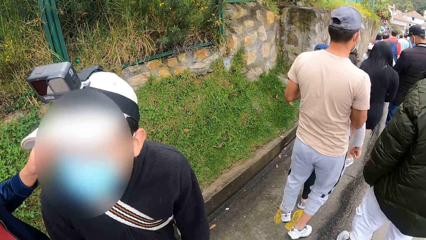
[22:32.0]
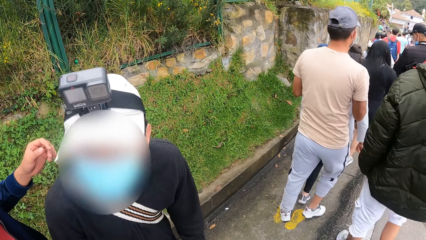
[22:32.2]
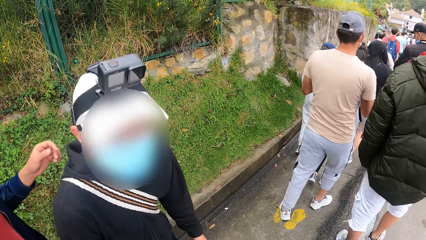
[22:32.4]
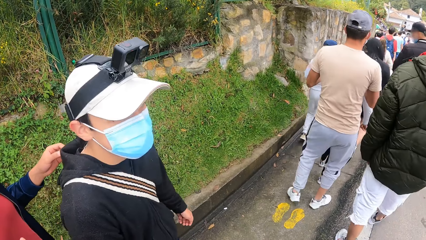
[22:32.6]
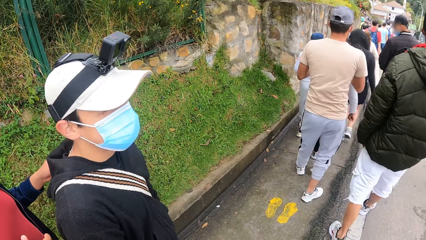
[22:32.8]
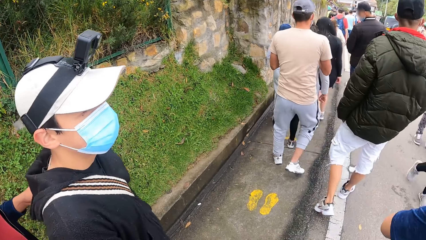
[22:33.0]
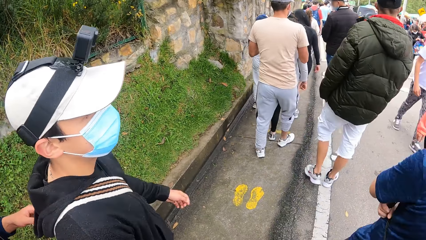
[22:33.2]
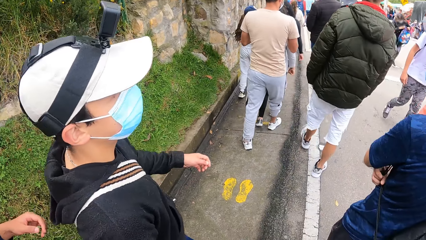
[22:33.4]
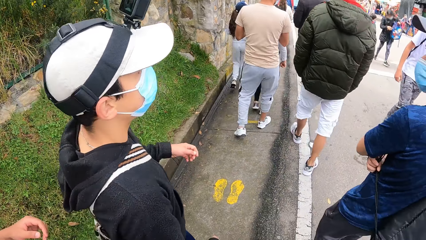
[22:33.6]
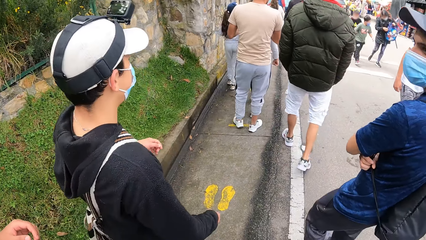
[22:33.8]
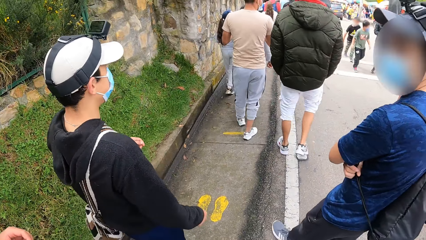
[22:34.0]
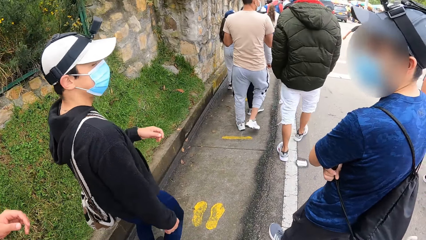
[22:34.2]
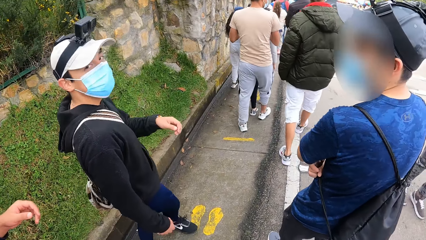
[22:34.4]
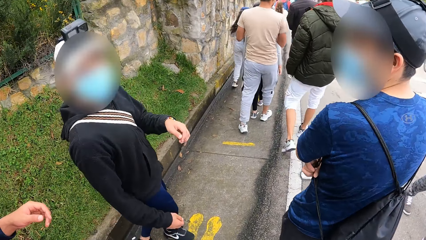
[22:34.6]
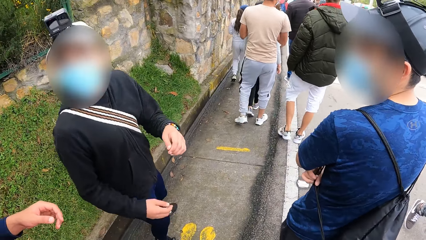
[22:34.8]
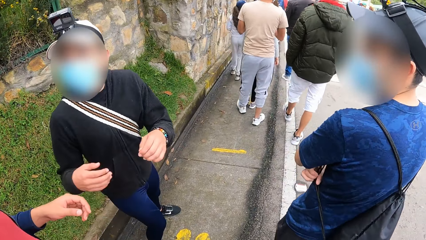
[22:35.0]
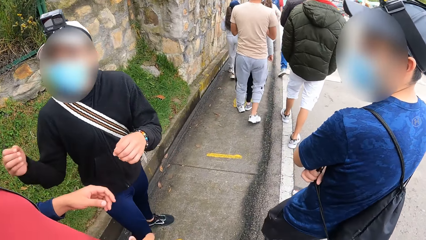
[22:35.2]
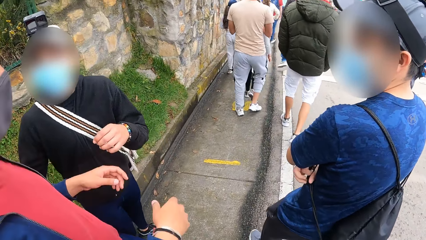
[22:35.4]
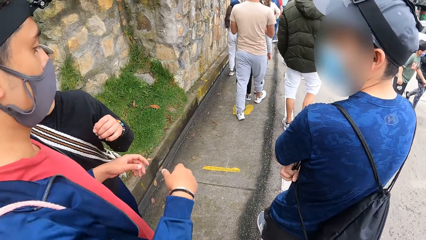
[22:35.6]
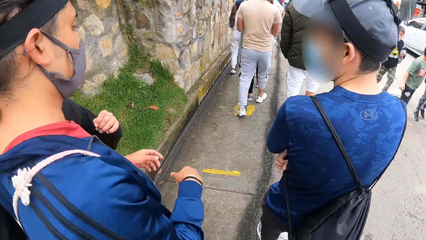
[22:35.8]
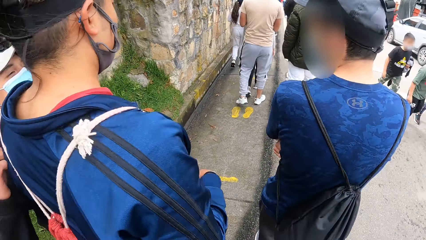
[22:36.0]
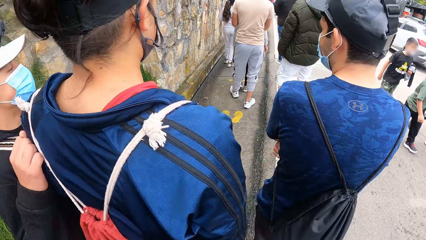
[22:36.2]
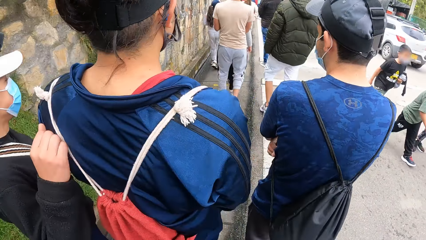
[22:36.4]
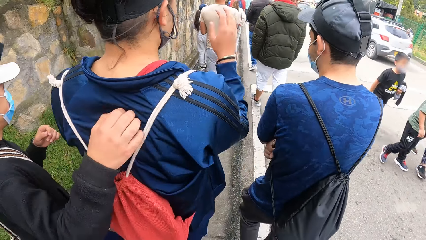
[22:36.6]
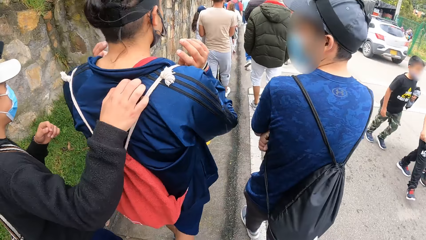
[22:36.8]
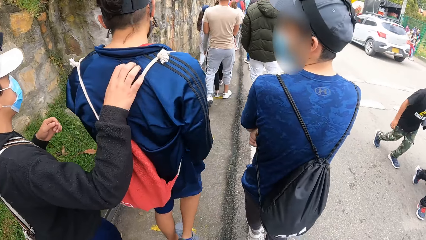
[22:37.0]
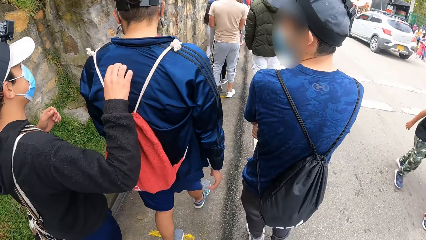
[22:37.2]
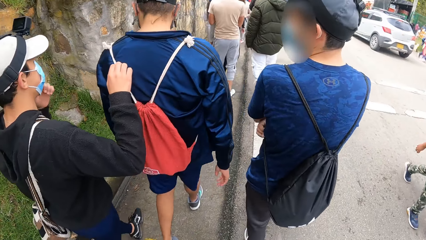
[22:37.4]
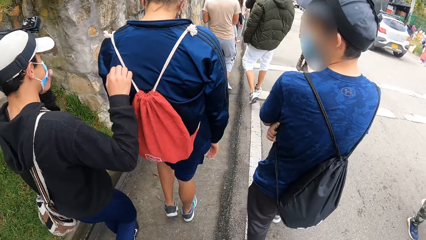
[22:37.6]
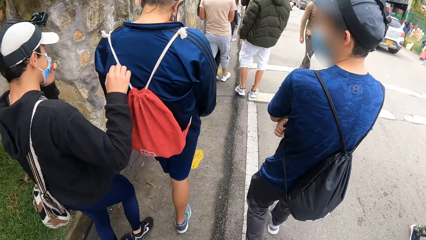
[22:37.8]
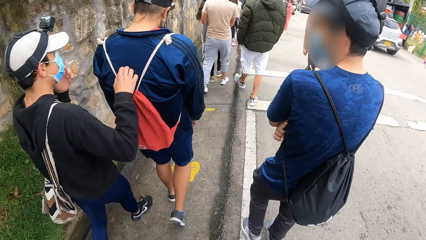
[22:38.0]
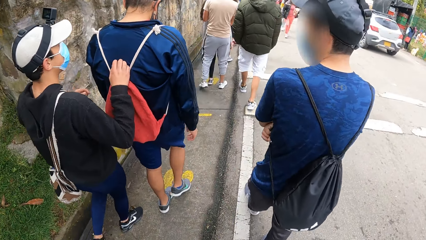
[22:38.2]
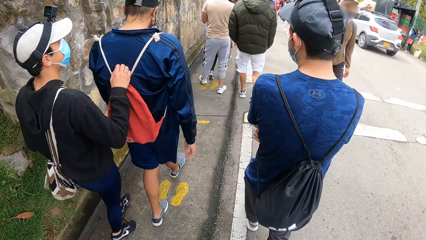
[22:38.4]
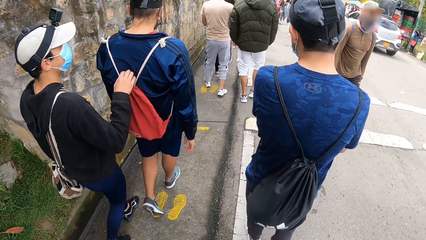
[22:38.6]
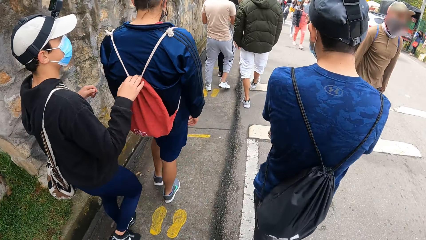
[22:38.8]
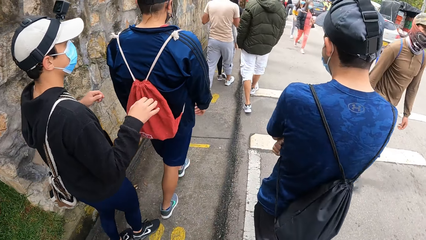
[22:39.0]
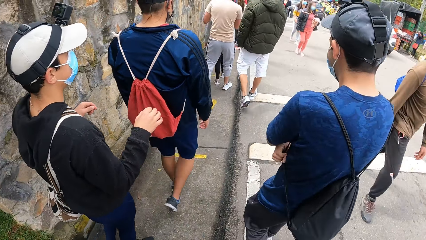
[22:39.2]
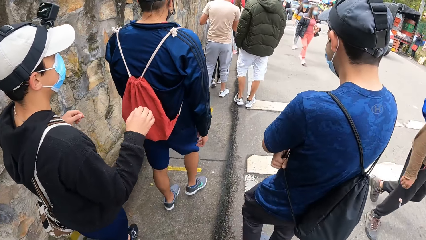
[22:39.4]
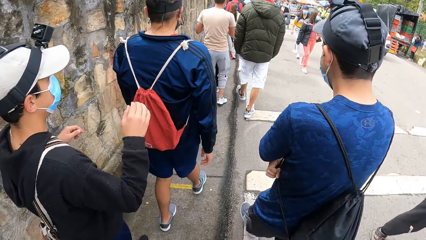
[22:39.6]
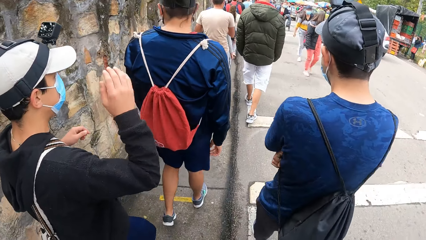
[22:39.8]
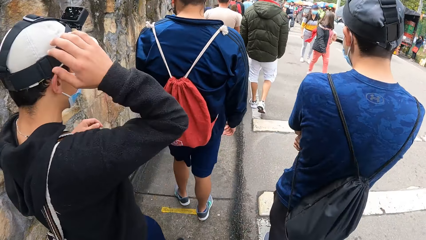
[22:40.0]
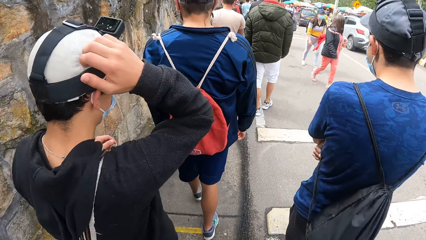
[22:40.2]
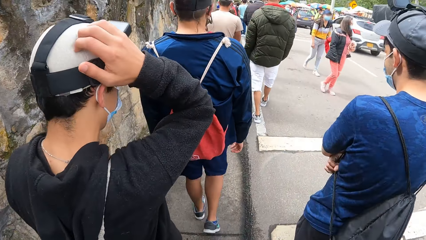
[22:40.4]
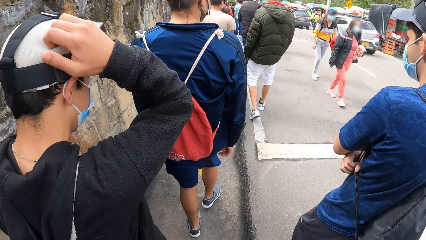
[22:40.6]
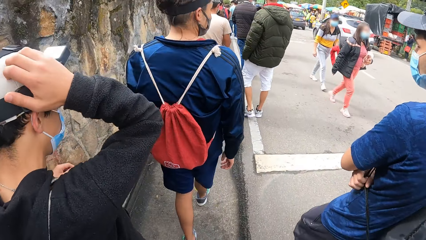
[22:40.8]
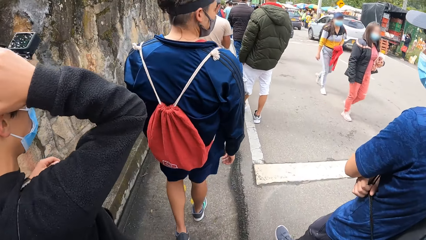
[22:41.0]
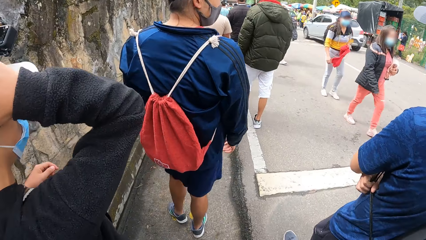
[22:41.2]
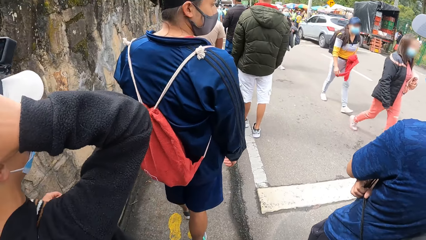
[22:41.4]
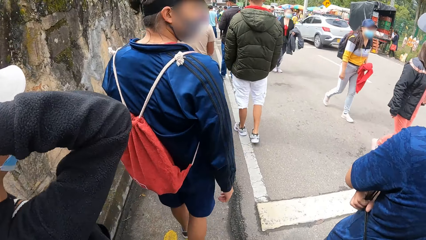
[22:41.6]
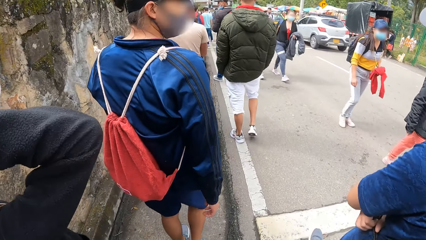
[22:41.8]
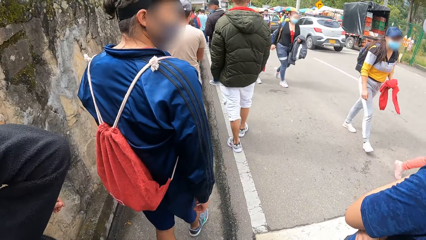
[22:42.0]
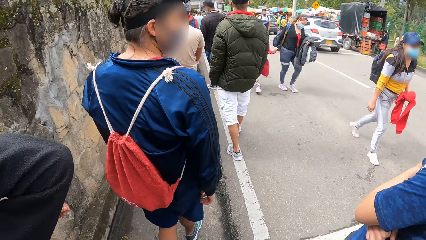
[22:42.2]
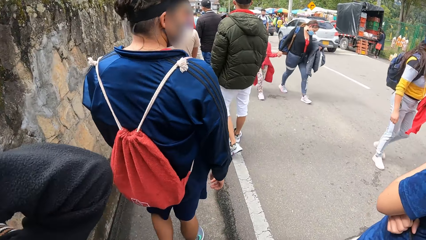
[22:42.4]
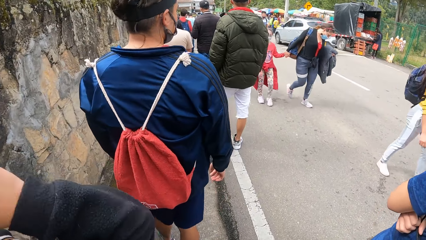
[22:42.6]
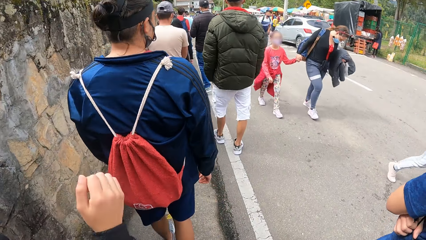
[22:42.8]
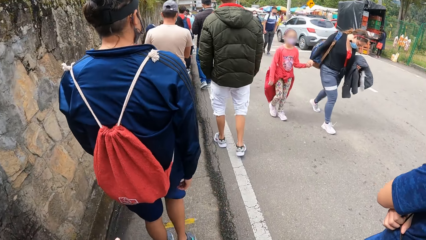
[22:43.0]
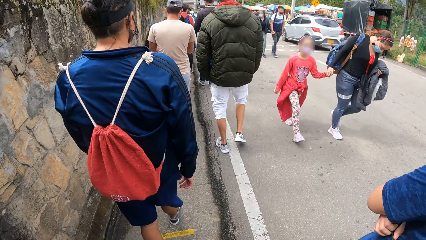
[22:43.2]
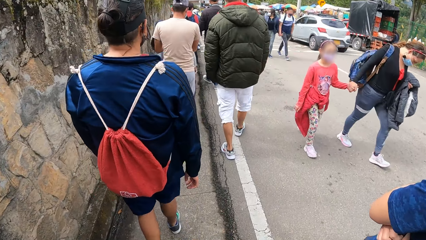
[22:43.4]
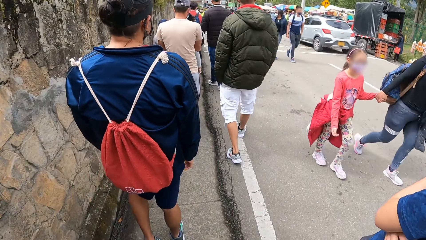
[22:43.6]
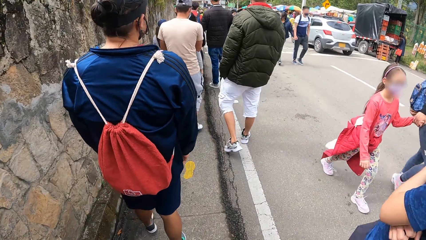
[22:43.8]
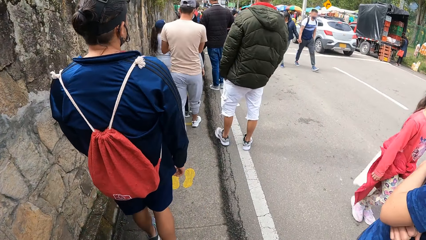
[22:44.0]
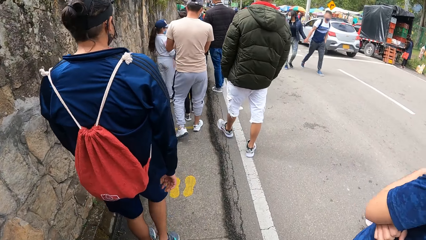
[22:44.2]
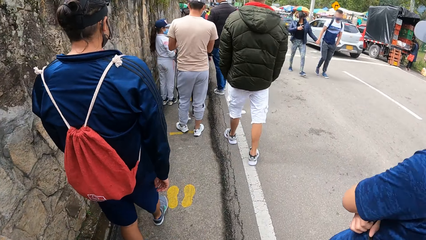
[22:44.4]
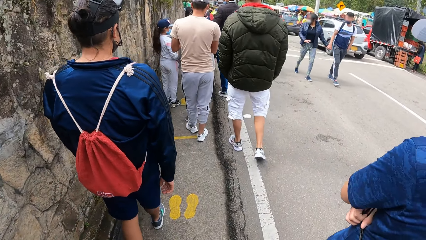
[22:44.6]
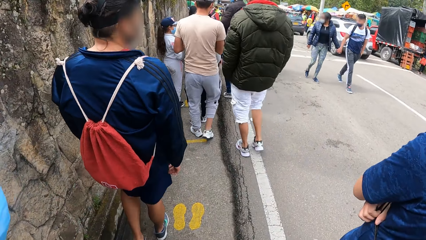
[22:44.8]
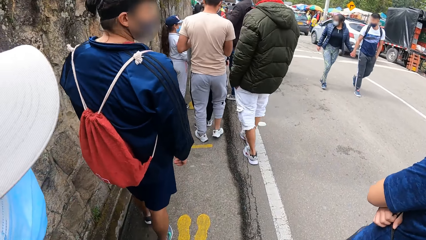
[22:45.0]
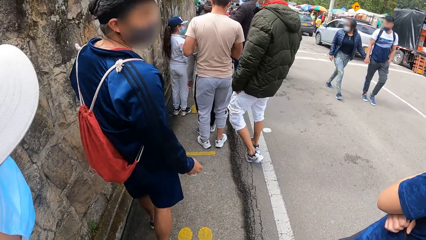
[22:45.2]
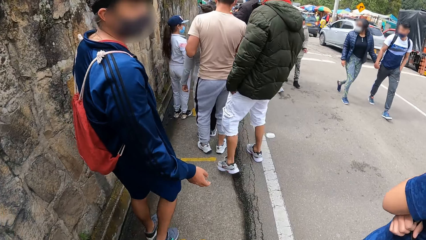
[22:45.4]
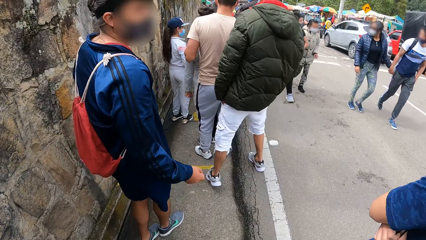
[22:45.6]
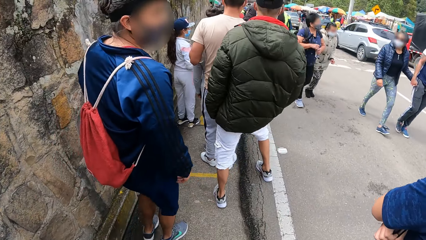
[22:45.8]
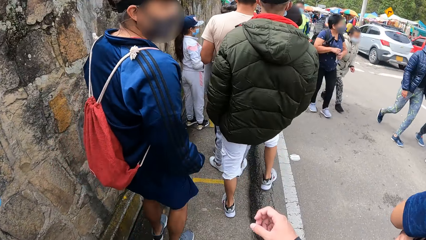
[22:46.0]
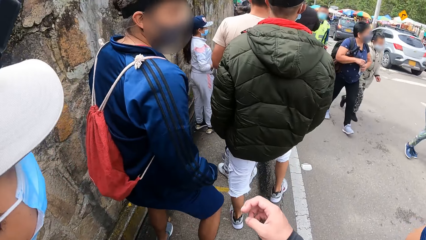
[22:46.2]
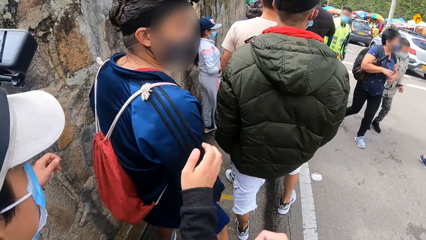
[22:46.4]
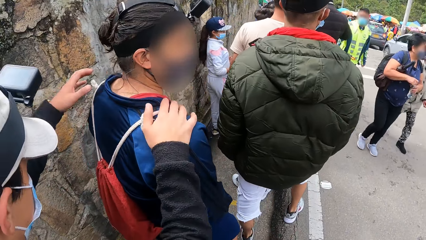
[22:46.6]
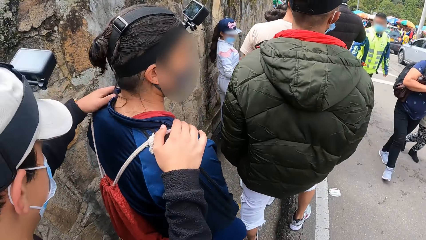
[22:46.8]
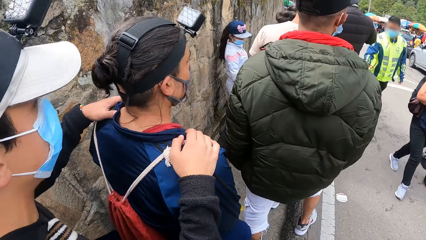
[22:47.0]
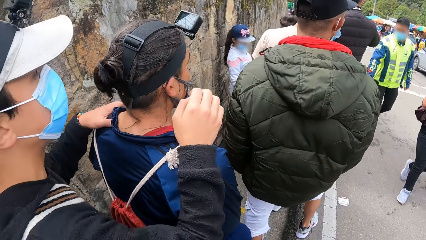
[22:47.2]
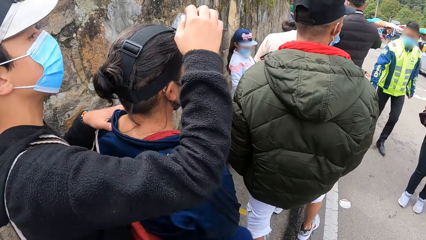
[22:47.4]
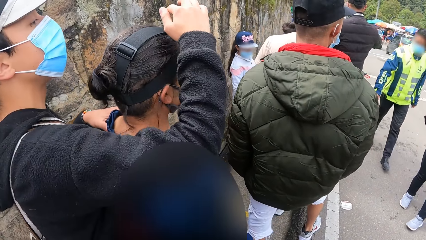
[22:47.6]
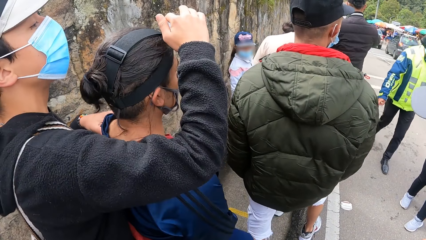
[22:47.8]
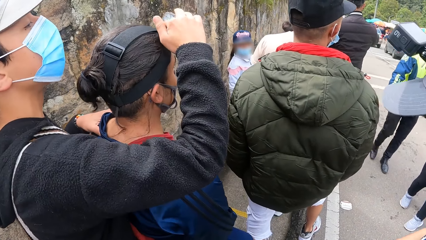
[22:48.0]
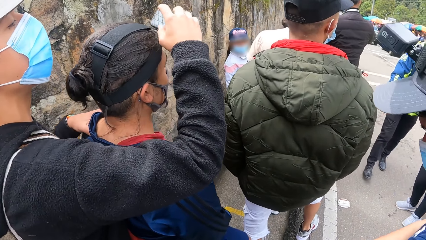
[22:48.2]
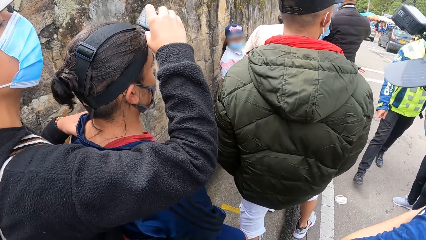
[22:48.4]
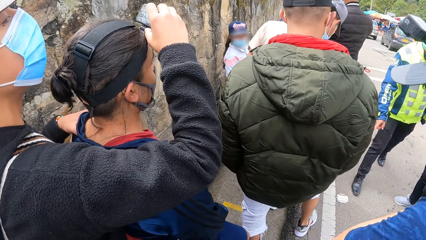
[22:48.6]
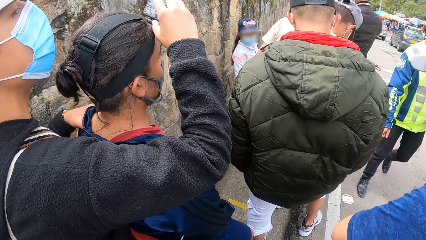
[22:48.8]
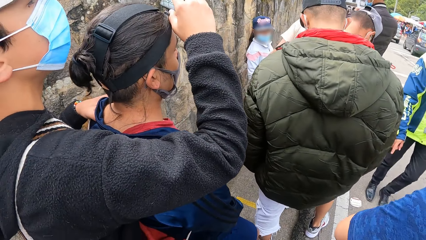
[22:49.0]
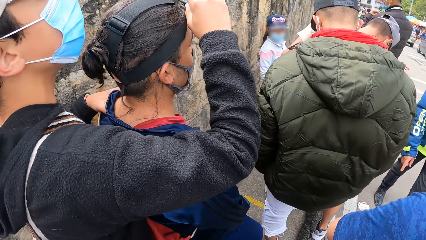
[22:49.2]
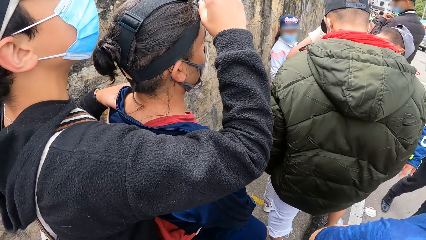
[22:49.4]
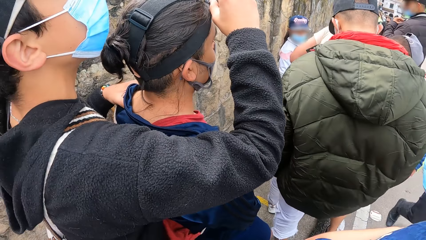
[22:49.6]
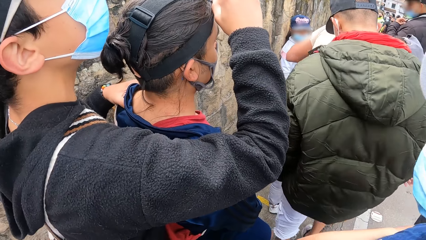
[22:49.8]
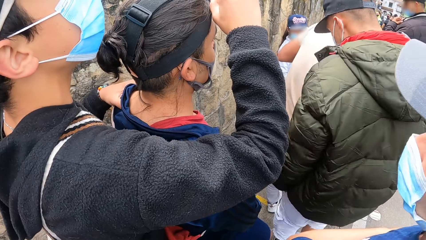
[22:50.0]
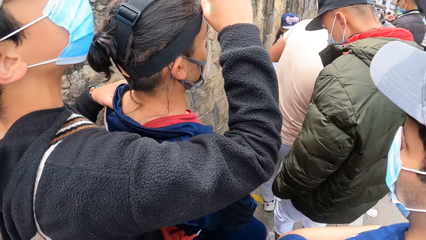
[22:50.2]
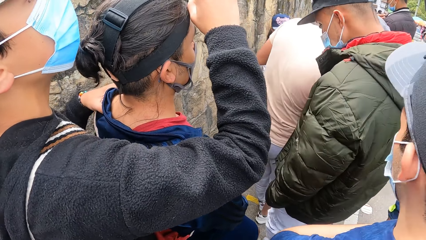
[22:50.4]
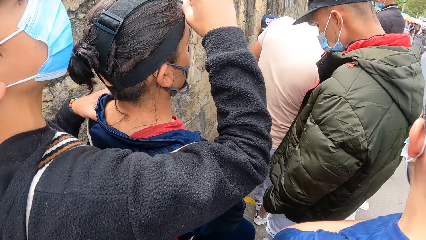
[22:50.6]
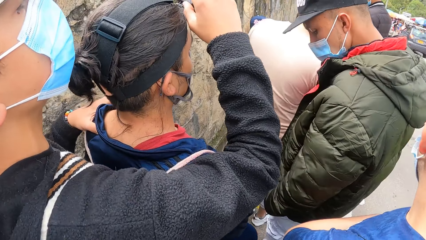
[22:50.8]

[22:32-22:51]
The camera wearer walks around. A man places both hands on another man's shoulder. The first man operates a camera on the head of the other man with his right hand.
